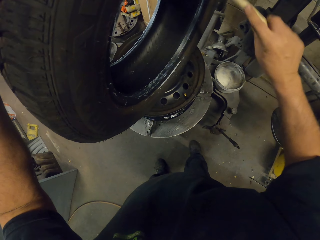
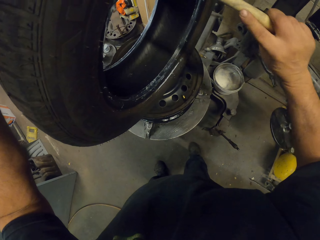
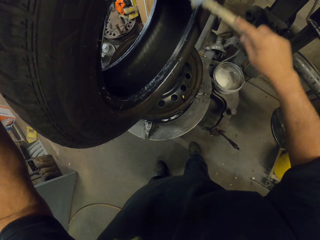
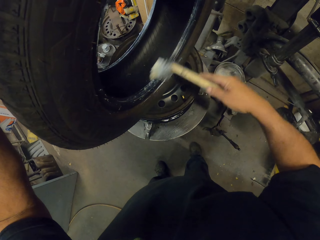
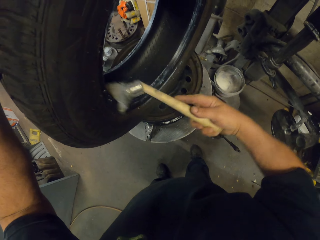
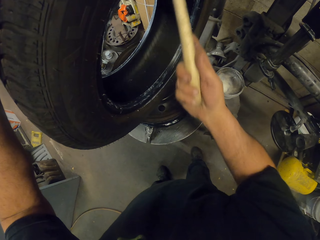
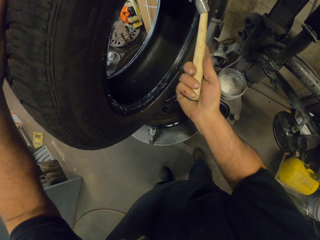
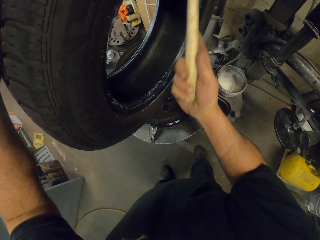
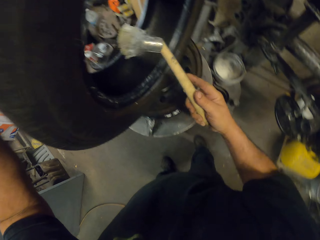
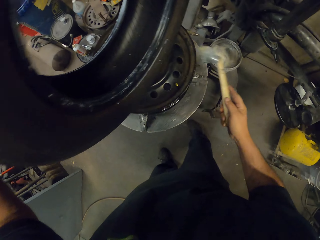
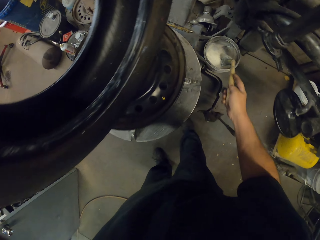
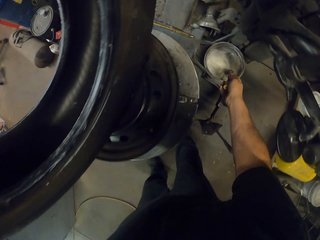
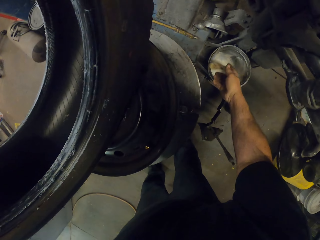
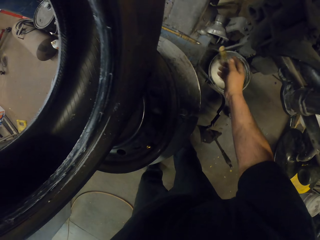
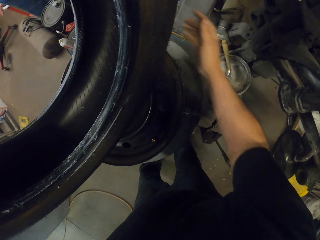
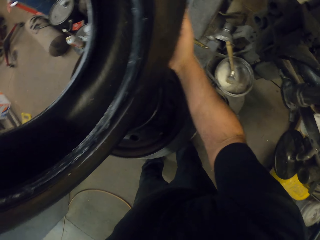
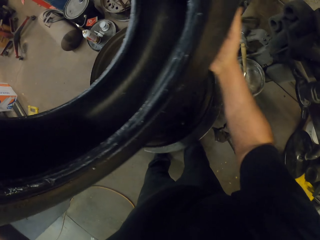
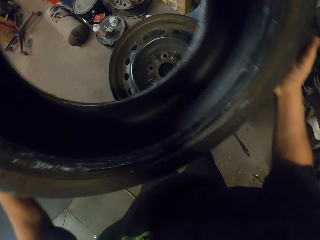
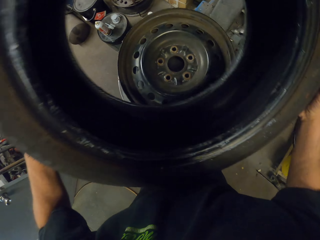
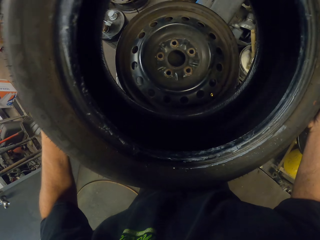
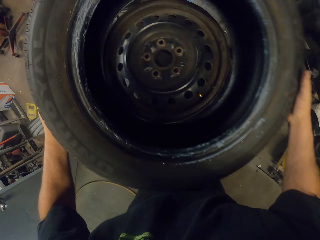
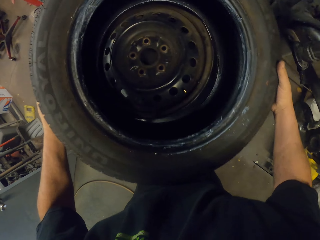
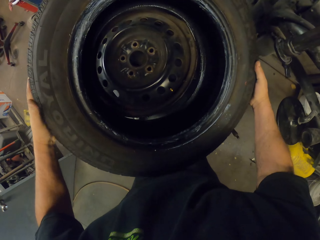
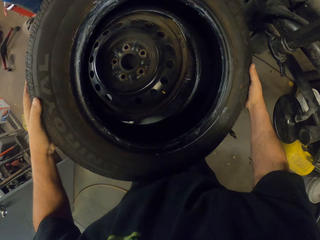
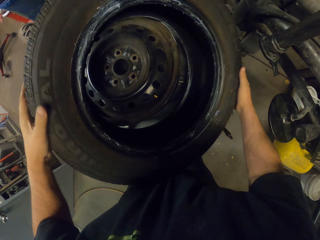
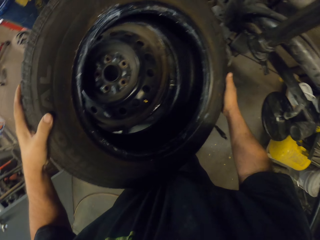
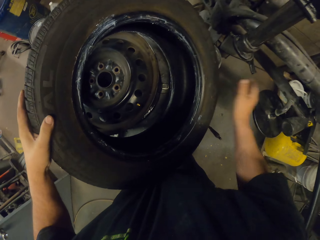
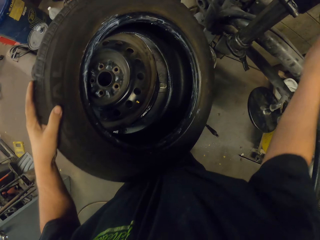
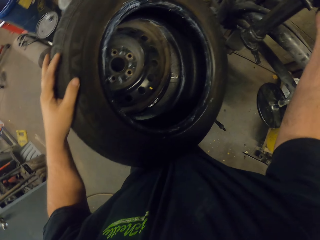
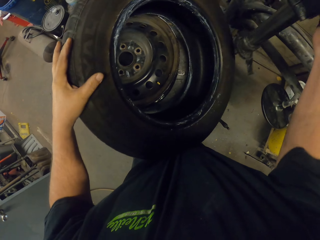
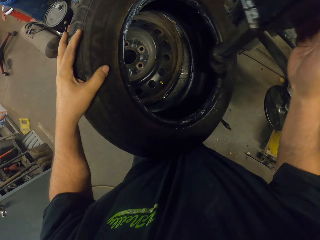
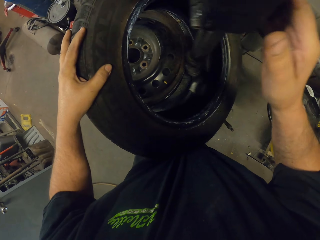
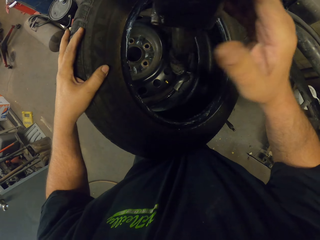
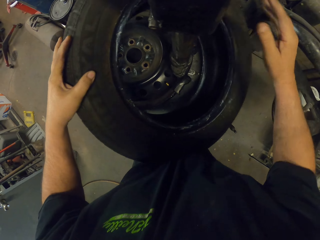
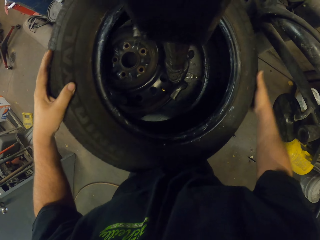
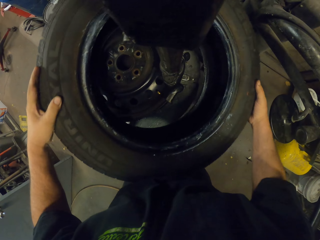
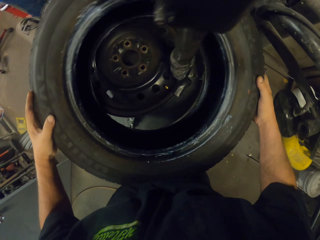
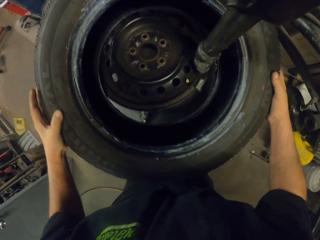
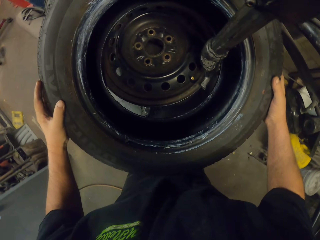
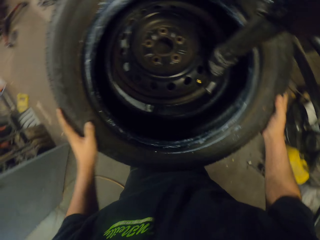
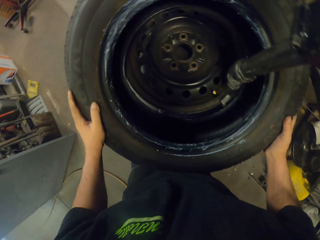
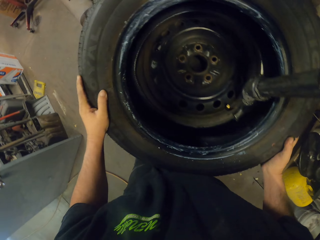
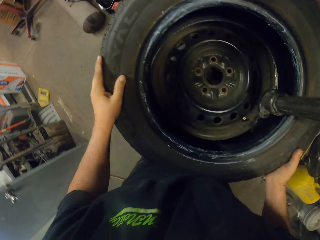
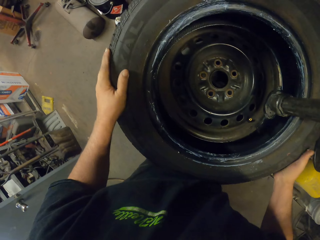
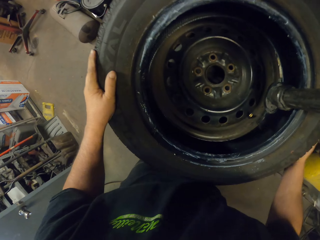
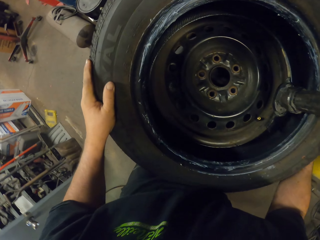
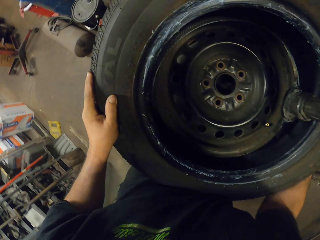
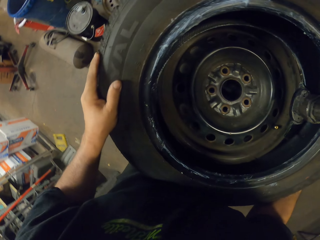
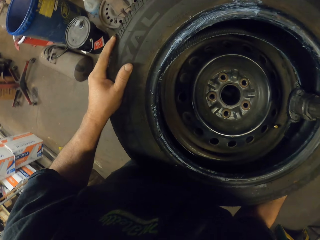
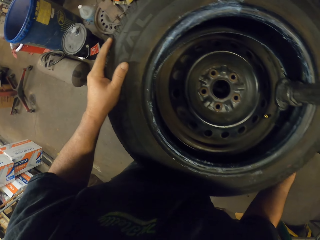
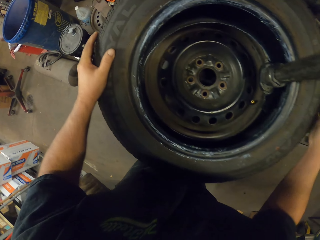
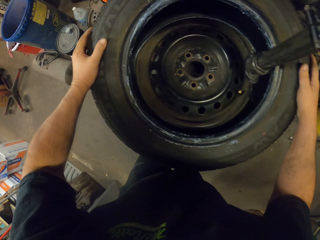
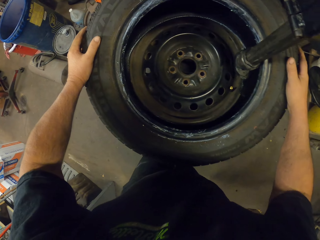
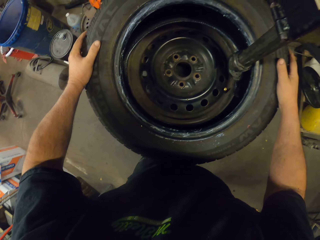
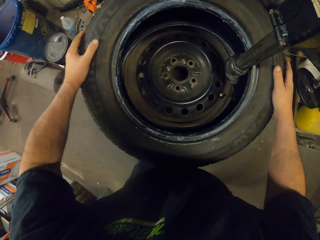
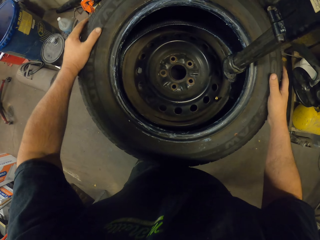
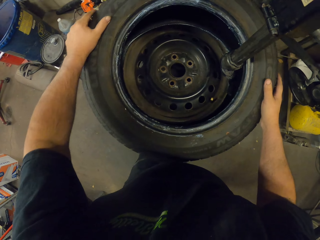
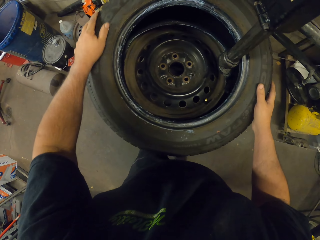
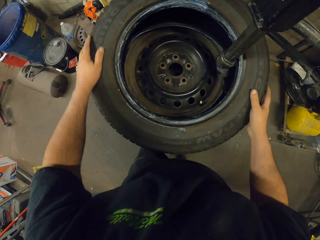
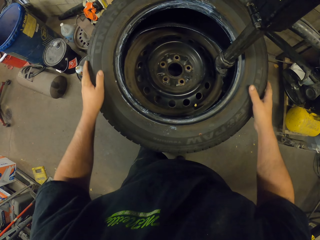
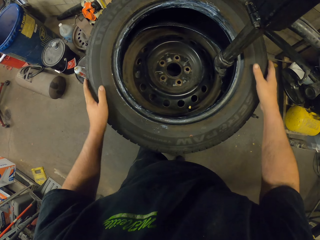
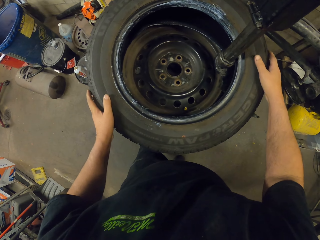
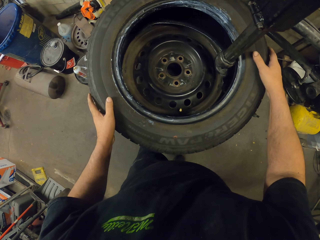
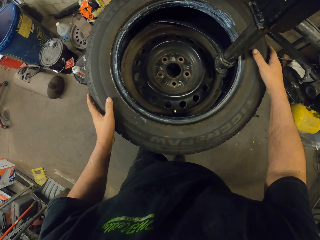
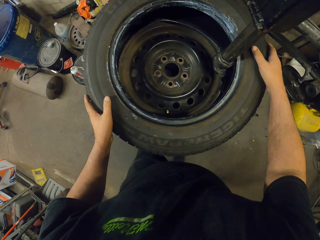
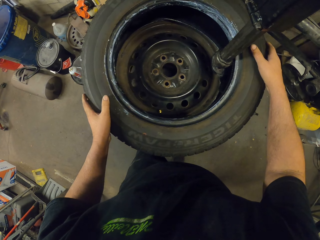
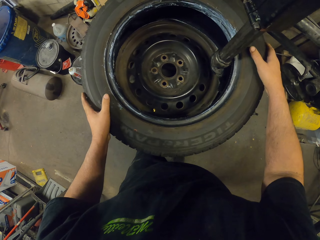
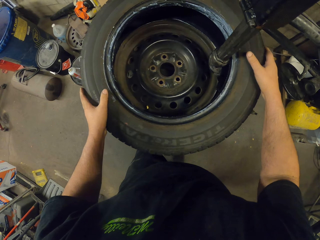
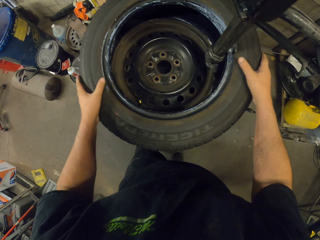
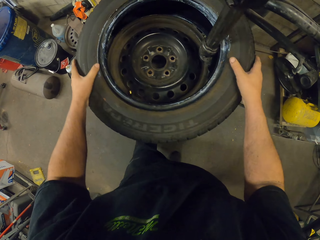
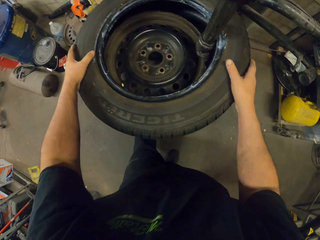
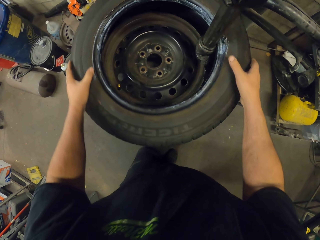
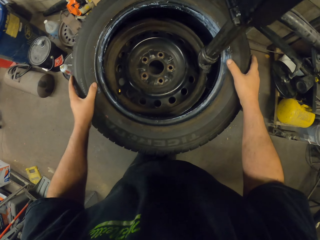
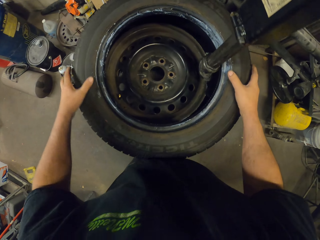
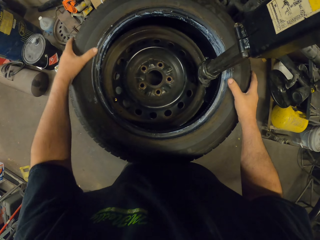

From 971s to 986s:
The camera wearer dips the brush in a bucket of paint. They turn the wheel on the rim. They put the wheel balancing machine on the wheel. They align the wheel on the rim. They join the tire with the wheel. They insert the wheel in the rim.

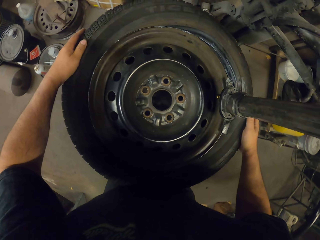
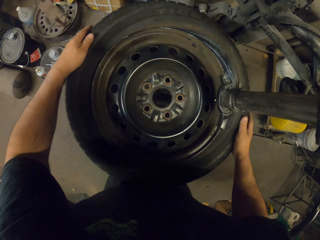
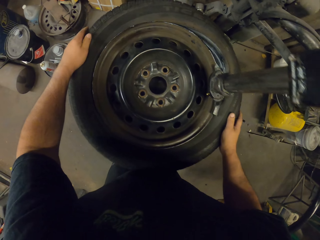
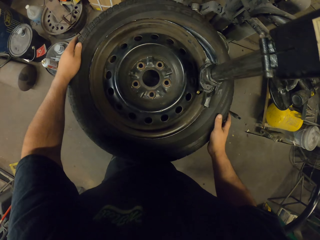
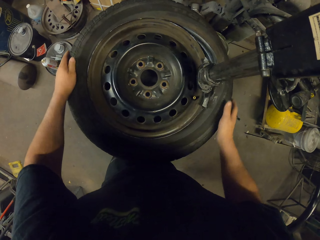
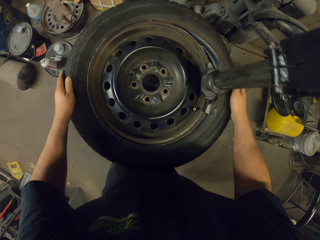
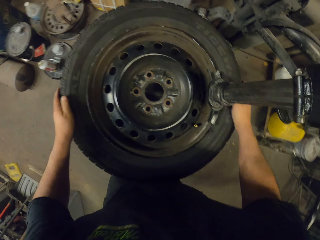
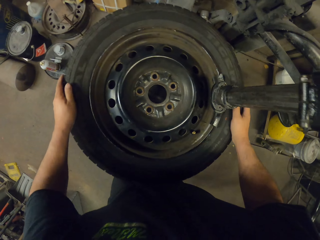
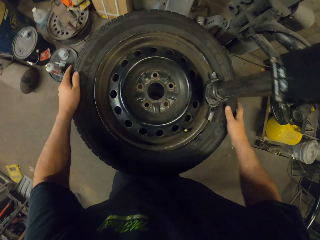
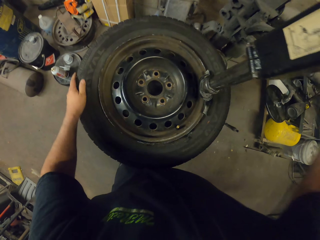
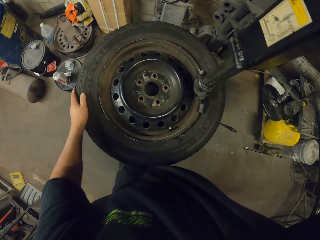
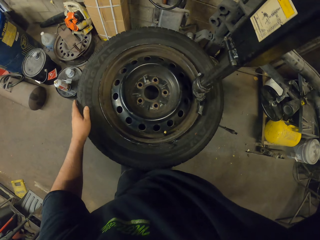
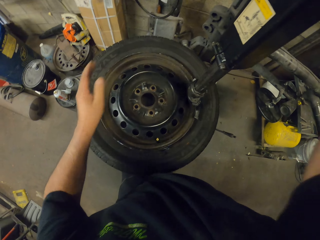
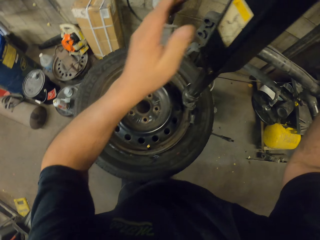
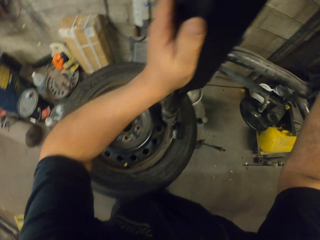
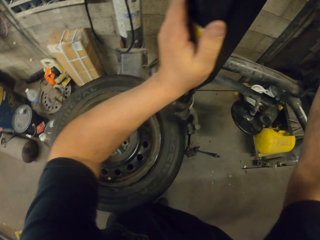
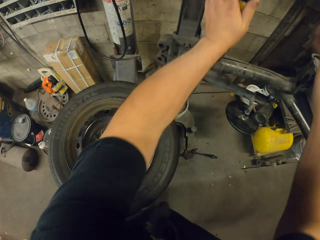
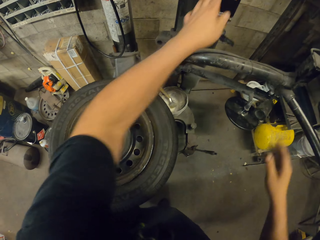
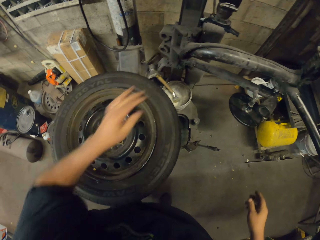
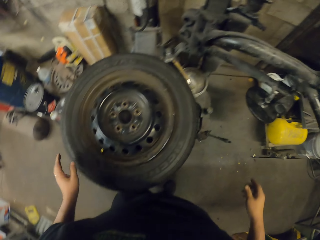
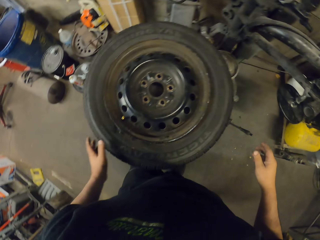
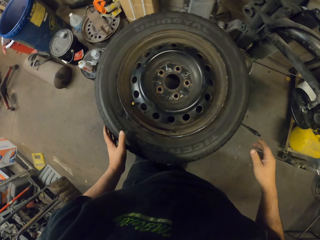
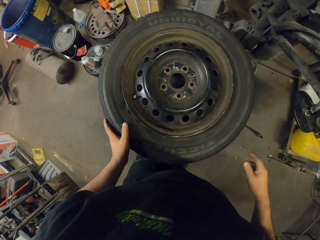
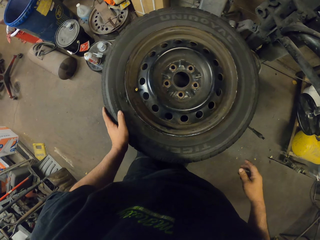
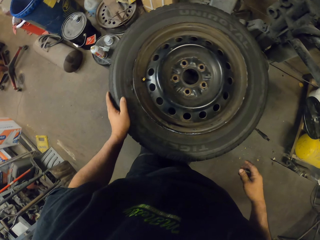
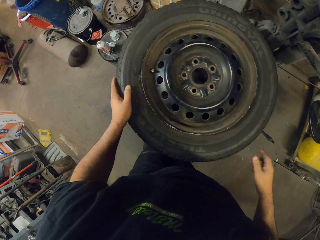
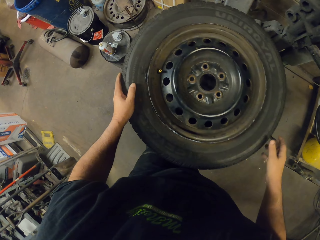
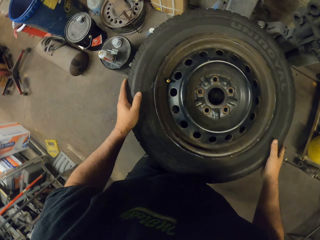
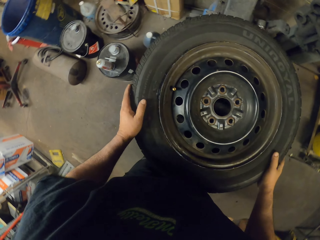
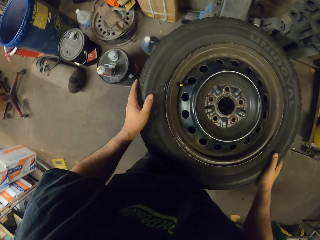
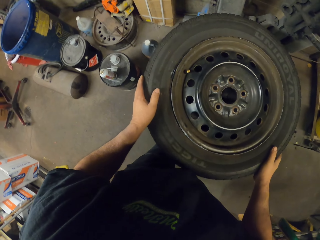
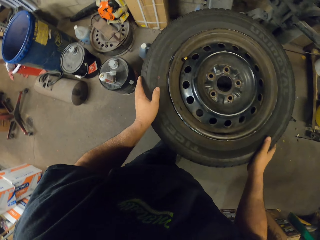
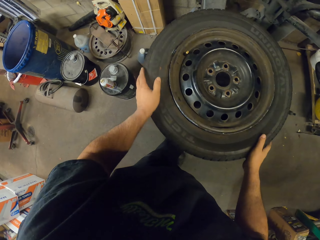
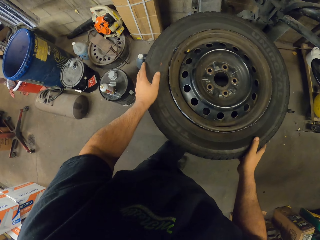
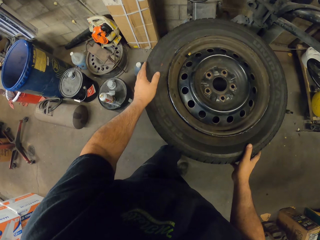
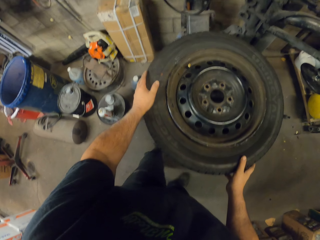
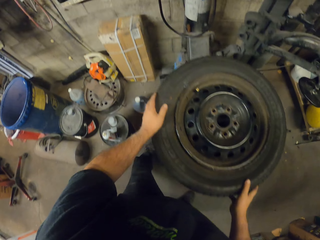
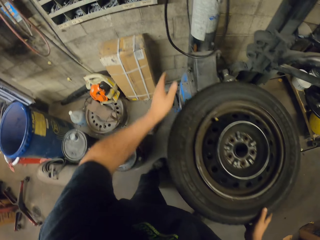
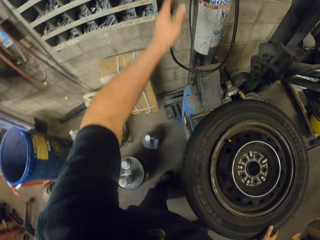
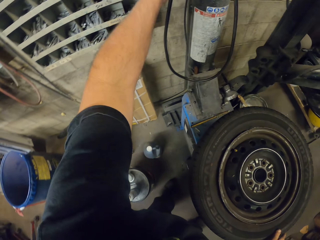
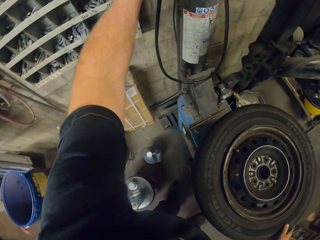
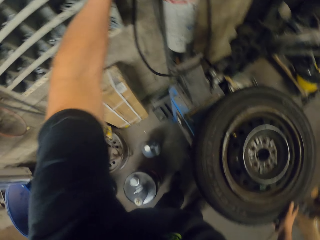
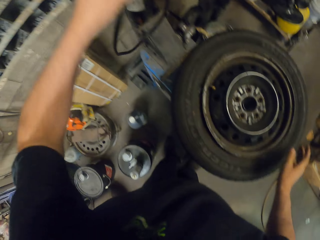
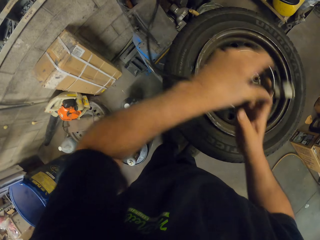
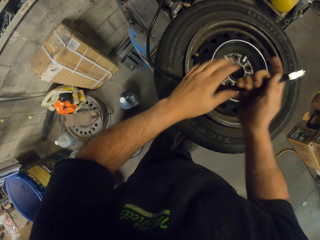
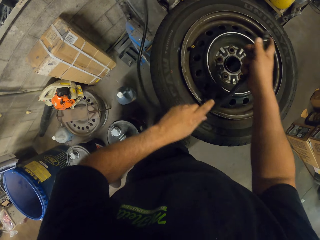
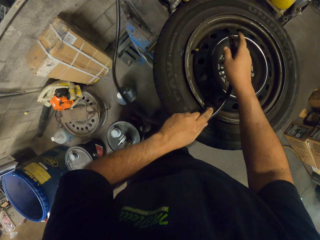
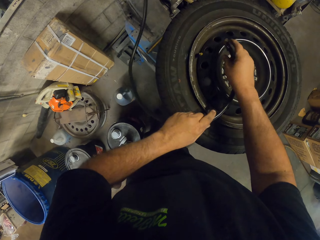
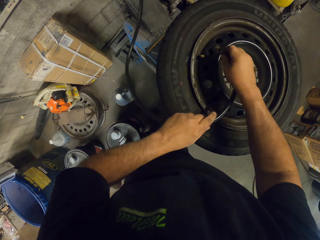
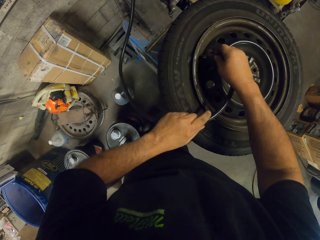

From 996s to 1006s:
The camera wearer removes the wheel balancing machine on the wheel. They rotate the wheel on the rim. They pick the air pump on the wall. They insert the pump in the wheel. They add pressure into the car tire.
